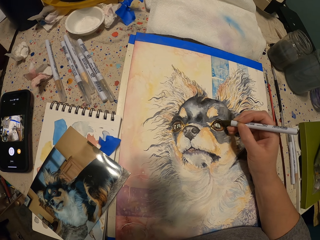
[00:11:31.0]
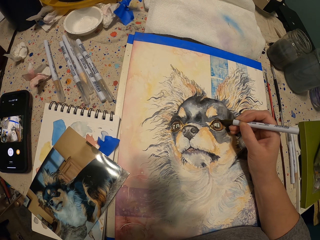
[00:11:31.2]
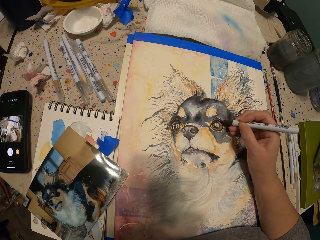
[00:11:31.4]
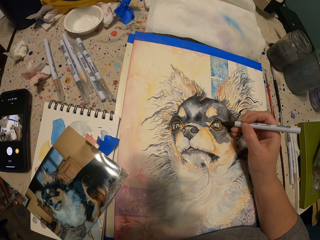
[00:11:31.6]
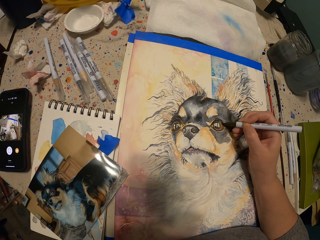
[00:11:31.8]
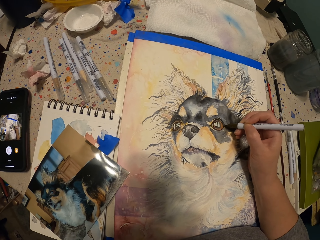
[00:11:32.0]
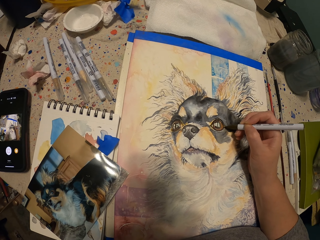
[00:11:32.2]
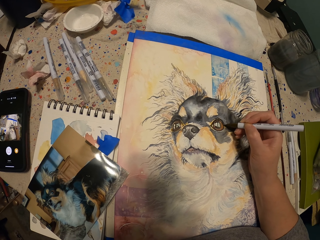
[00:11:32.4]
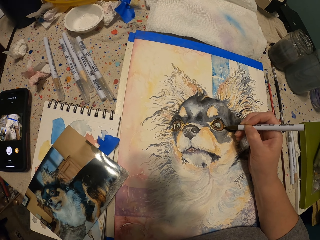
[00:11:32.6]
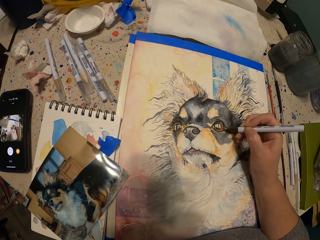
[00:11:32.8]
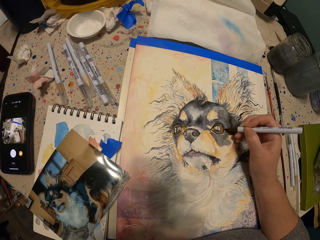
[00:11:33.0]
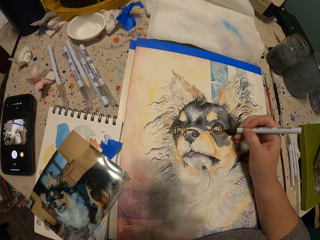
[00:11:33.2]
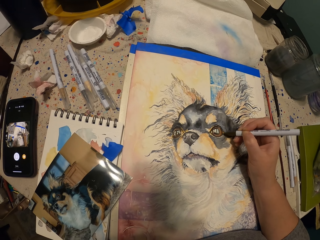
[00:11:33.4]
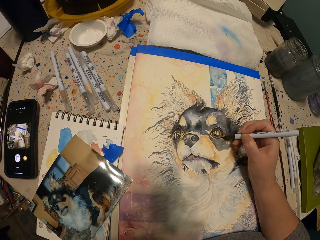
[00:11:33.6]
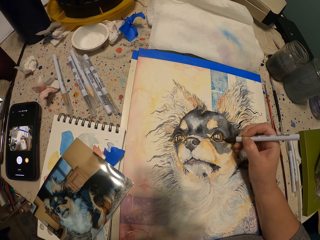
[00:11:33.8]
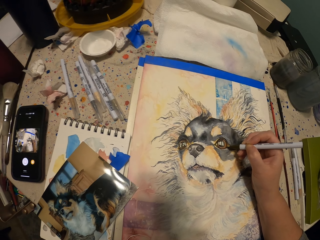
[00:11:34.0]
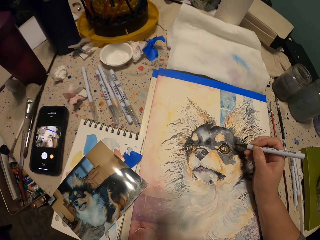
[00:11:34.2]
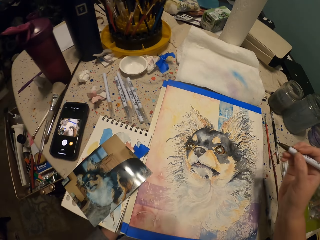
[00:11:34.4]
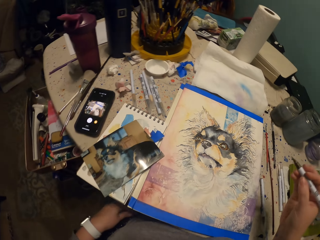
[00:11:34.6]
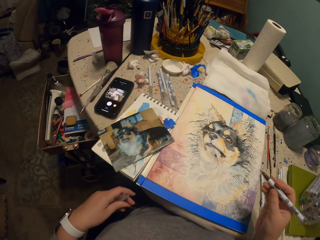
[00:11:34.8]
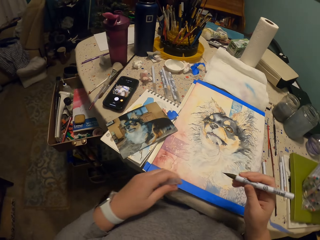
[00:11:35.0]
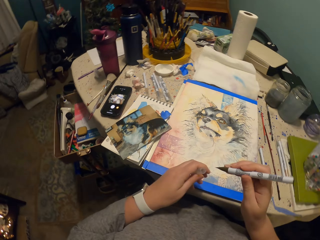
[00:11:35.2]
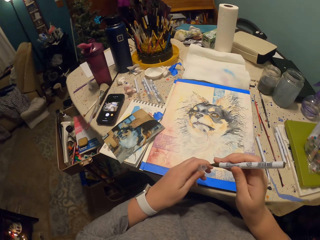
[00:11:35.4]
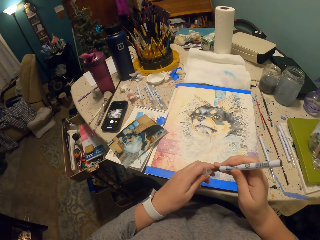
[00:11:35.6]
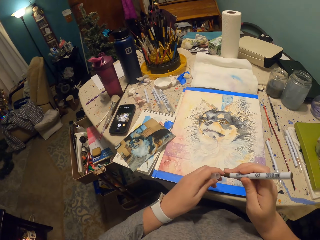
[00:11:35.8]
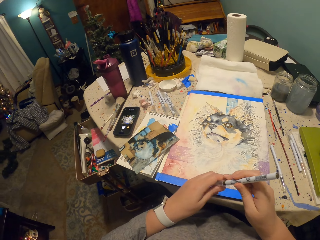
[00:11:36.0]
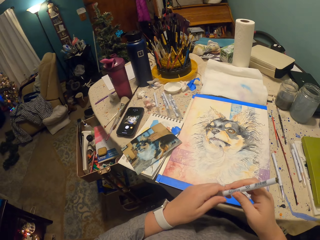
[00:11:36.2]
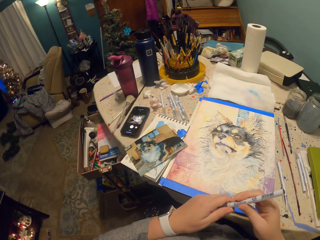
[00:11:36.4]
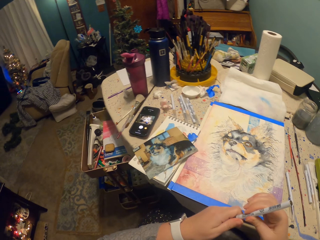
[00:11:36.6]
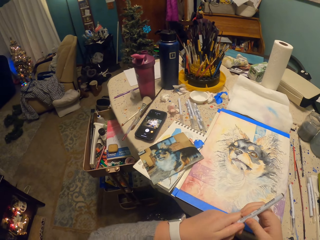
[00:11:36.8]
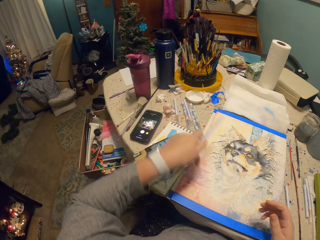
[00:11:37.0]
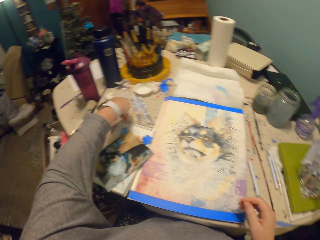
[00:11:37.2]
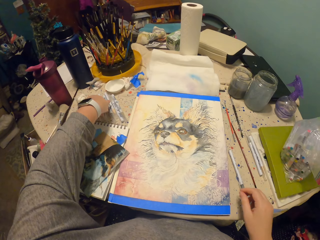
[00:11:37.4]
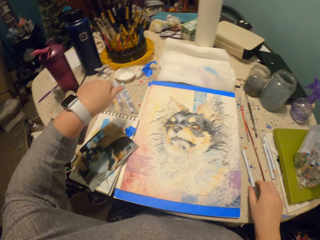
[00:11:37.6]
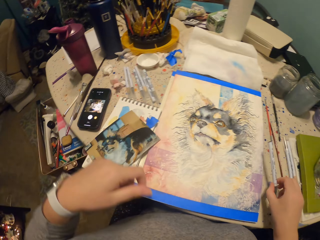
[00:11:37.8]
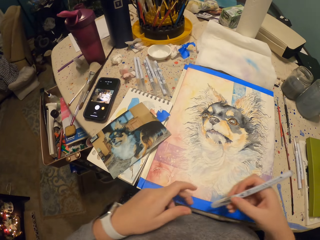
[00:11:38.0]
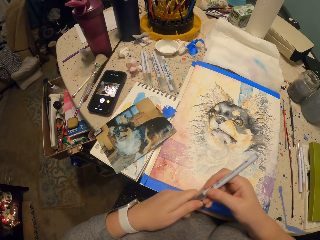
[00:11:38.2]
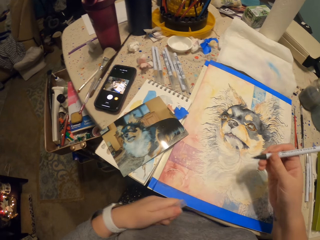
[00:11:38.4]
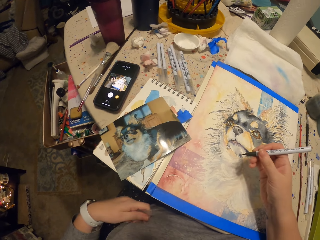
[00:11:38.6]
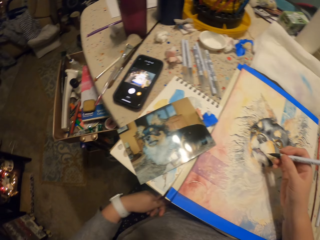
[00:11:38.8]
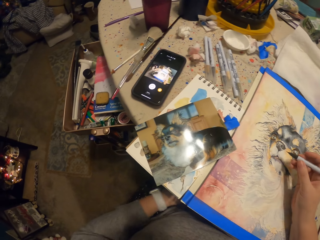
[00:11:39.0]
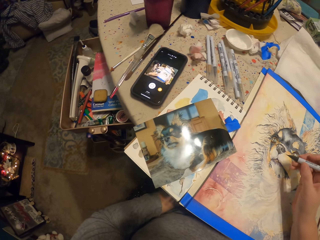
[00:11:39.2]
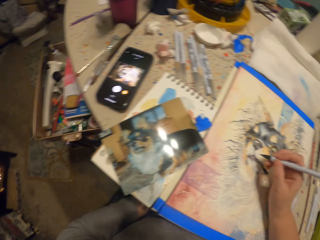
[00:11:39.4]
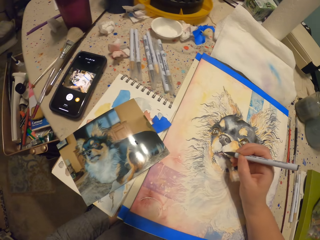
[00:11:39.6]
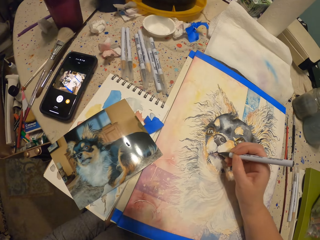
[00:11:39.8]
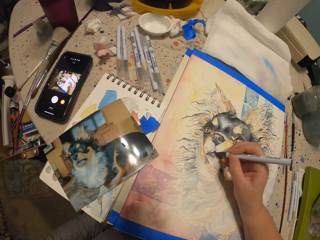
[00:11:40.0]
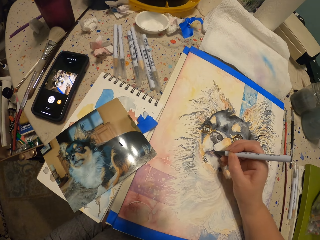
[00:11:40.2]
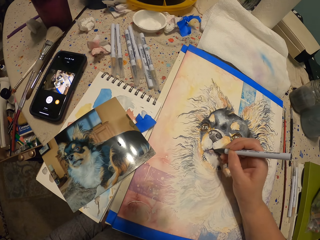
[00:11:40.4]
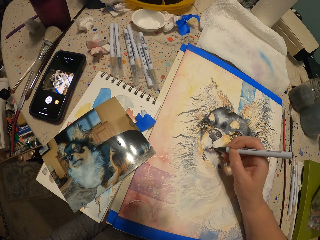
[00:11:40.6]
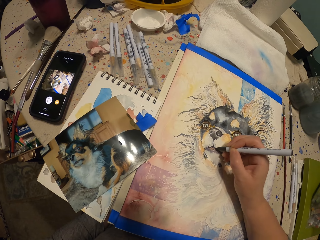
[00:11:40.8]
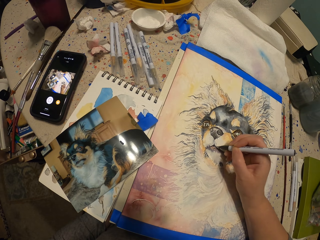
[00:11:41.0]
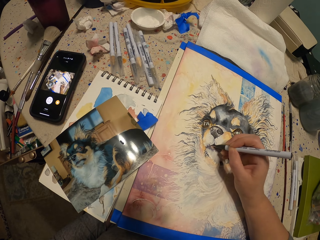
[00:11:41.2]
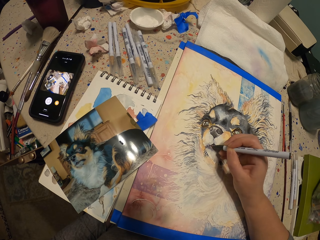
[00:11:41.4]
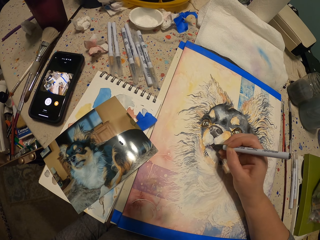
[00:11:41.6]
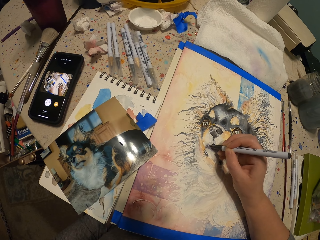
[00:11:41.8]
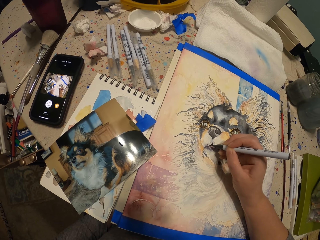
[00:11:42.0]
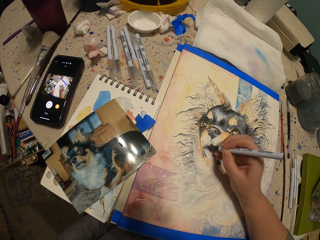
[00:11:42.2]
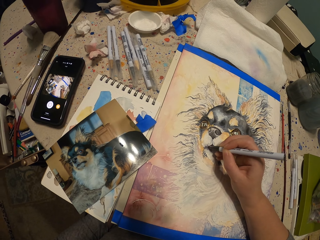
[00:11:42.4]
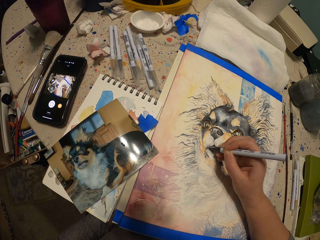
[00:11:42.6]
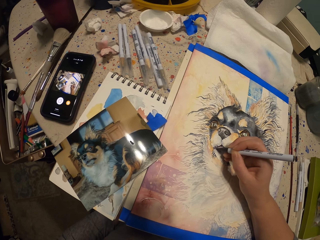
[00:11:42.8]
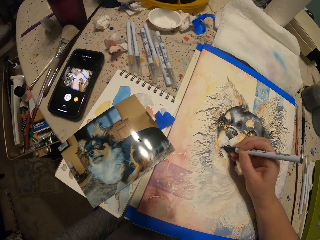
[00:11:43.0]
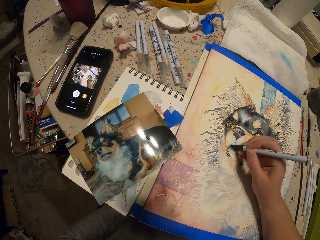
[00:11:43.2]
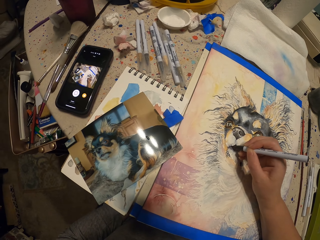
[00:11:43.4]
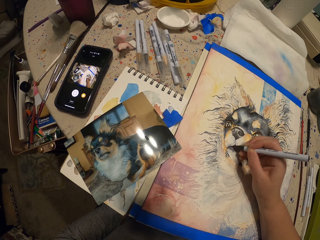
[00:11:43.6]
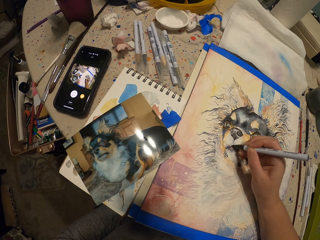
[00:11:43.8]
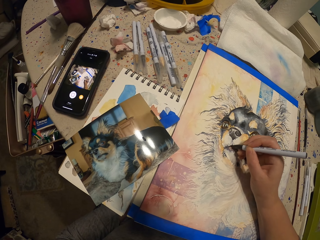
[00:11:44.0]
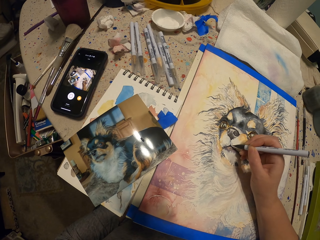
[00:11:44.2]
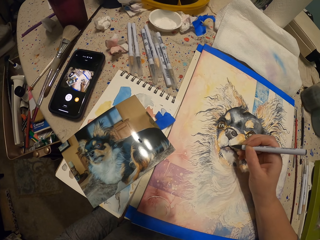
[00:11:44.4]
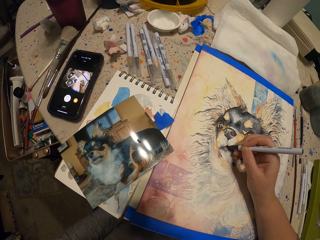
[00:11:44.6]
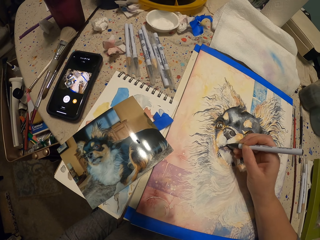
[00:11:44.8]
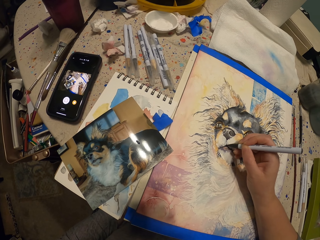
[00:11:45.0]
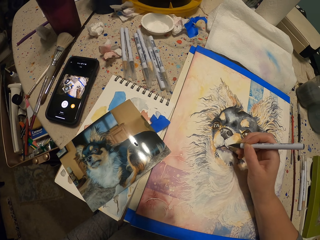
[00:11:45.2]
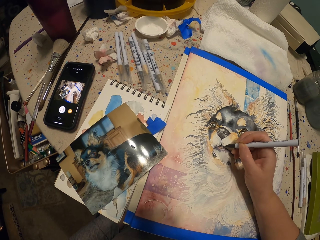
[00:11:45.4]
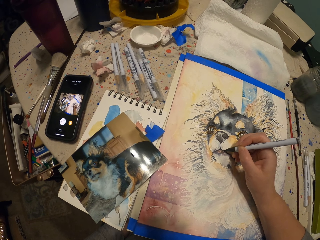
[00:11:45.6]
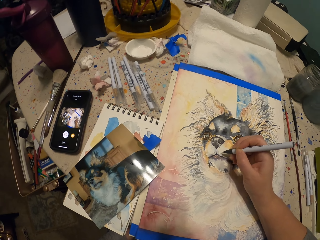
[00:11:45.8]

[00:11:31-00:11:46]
The camera wearer puts the lid on the paint pen. They pick up a paint pen, put the paint pen on the table, remove the lid from the pen, and paint the picture with the paint pen.

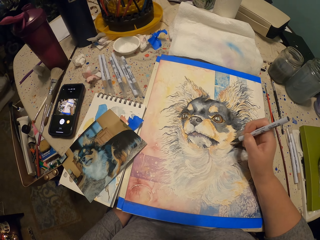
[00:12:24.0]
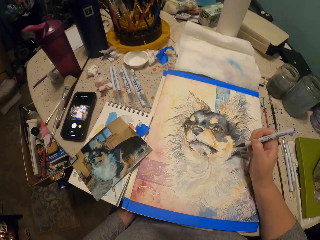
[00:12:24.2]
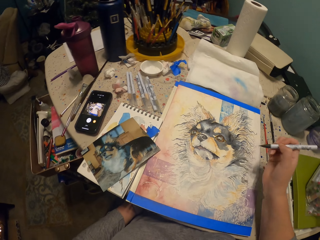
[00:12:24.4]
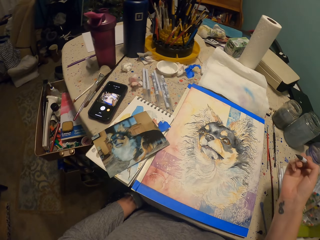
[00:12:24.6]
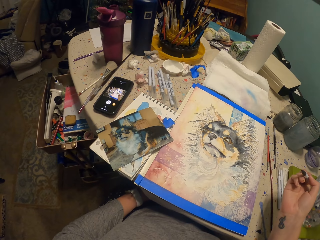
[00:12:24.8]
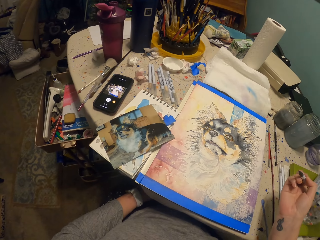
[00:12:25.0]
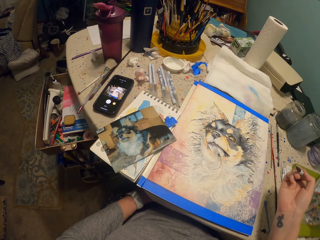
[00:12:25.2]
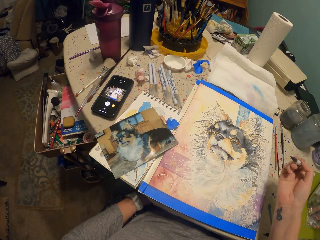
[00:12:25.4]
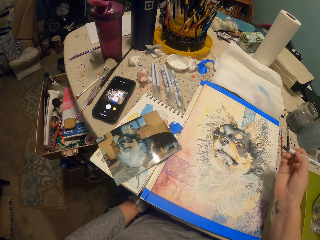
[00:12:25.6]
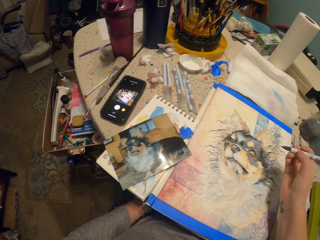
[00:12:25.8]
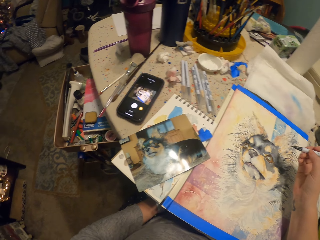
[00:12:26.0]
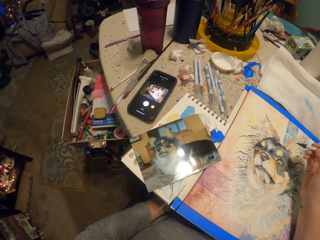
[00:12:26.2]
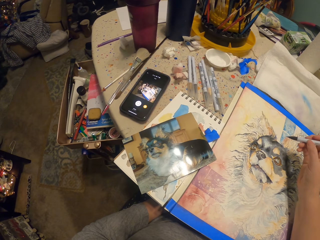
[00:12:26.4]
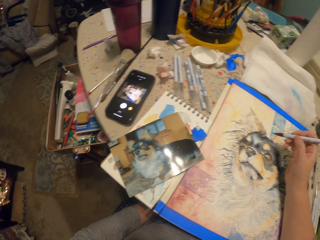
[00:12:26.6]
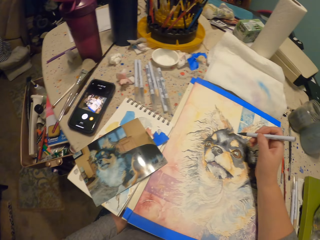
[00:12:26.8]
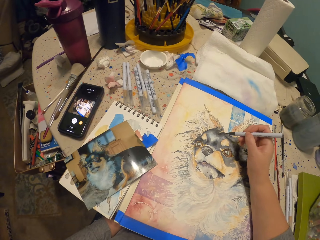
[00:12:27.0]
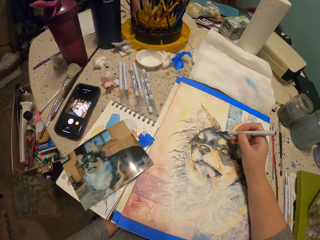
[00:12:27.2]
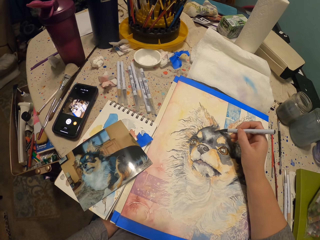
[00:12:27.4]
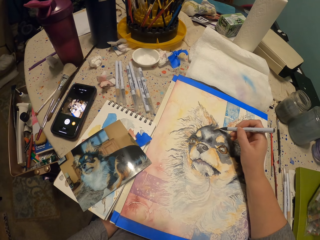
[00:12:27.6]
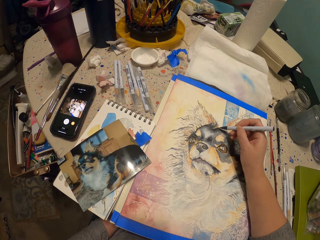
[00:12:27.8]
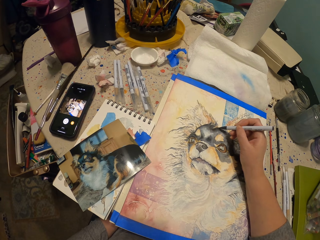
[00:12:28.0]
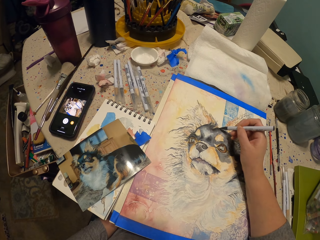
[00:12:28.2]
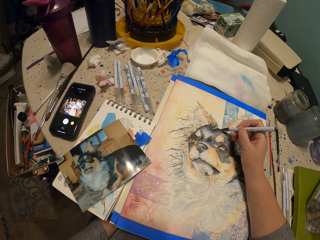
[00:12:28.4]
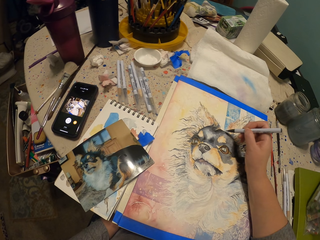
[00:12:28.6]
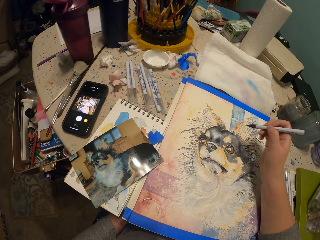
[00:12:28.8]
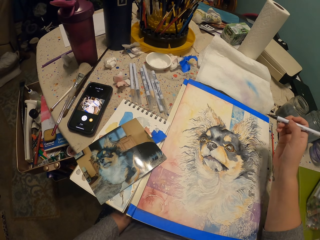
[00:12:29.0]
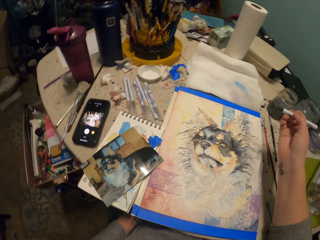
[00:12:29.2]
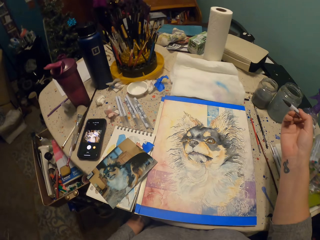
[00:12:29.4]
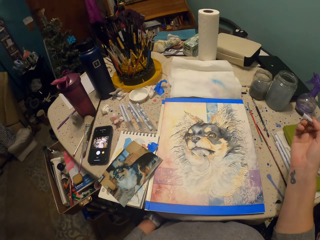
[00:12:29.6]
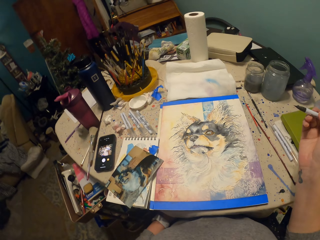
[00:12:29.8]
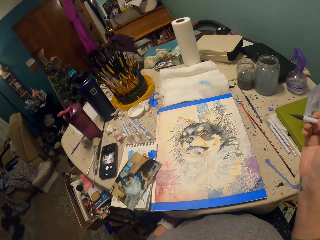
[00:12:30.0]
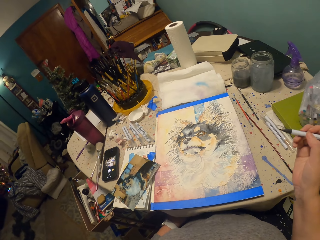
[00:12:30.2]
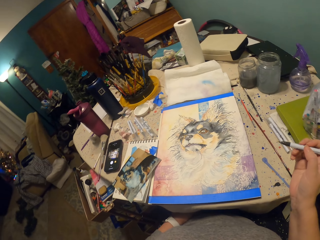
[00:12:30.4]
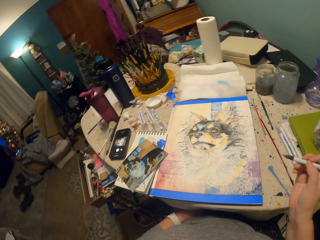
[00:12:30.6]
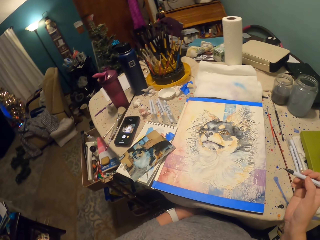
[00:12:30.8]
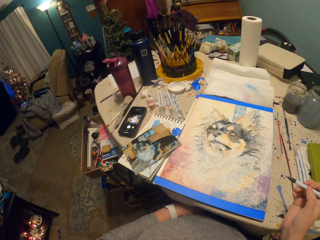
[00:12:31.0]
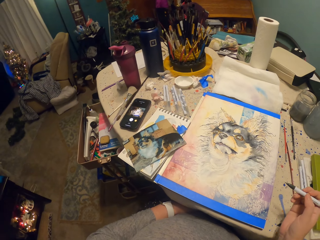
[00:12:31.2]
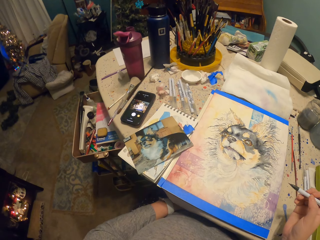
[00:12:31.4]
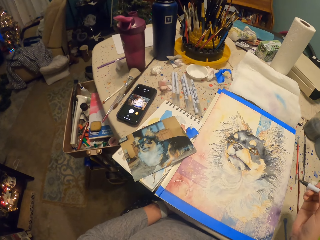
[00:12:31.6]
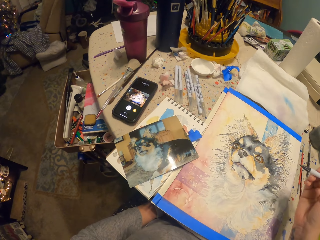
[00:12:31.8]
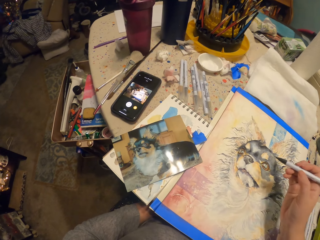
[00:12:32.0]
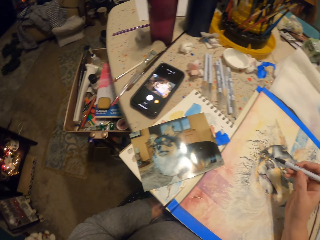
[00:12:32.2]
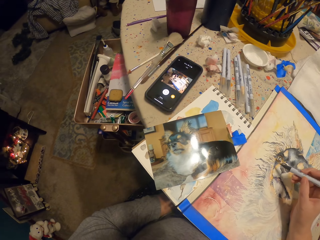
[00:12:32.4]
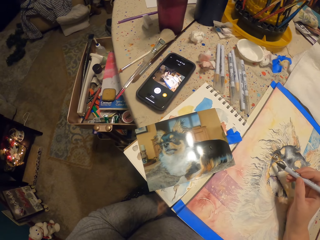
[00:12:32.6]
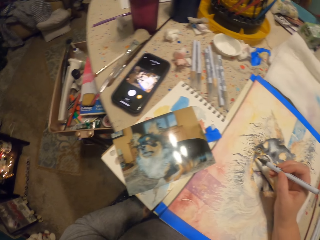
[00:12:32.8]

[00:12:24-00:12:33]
The camera wearer looks at the drawing. They draw on the paper and look at the drawing.
